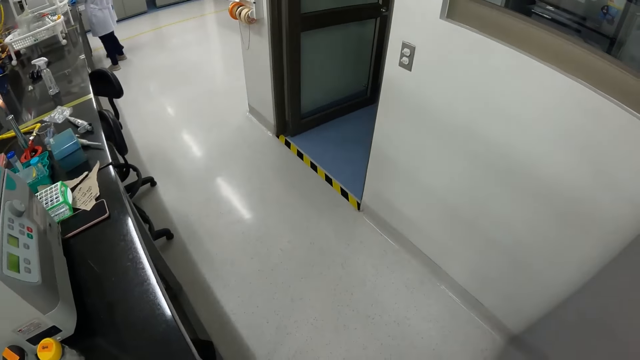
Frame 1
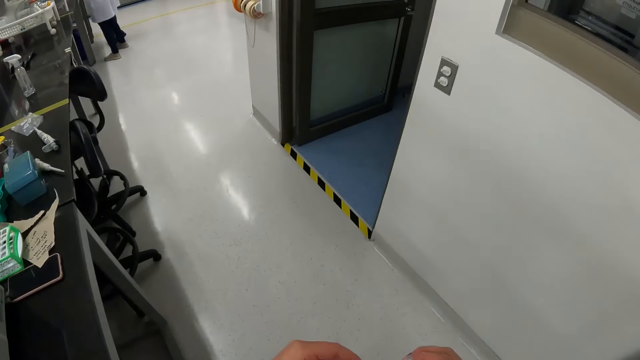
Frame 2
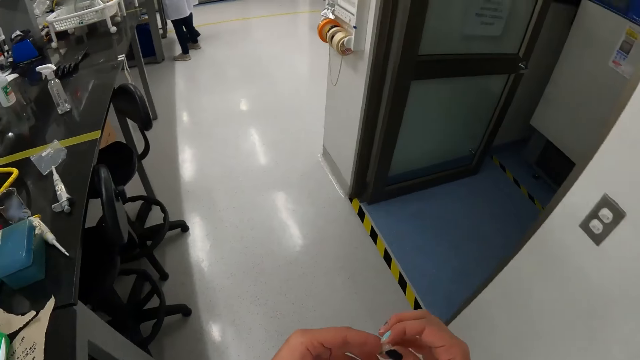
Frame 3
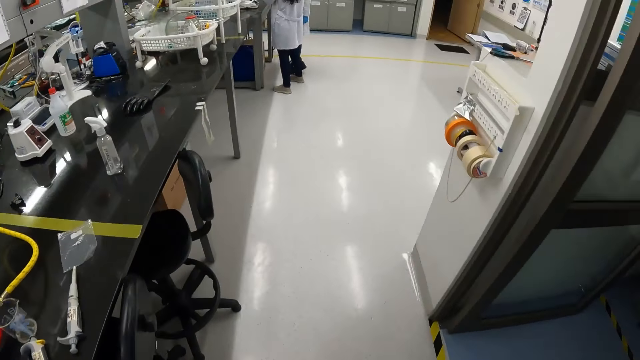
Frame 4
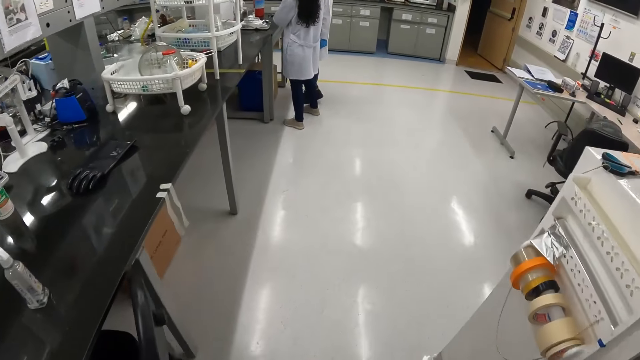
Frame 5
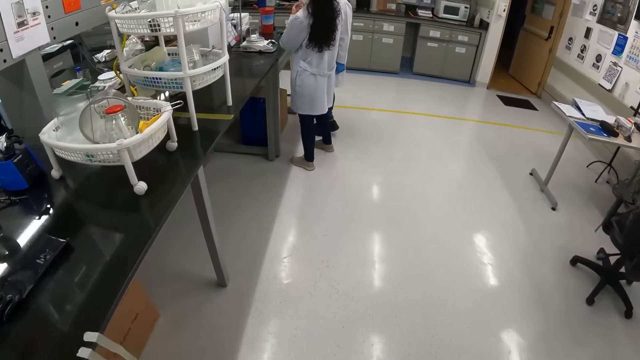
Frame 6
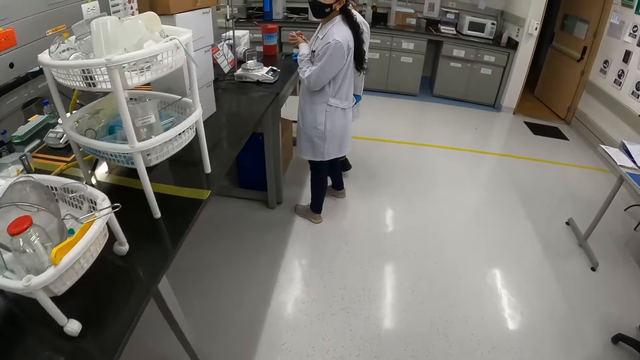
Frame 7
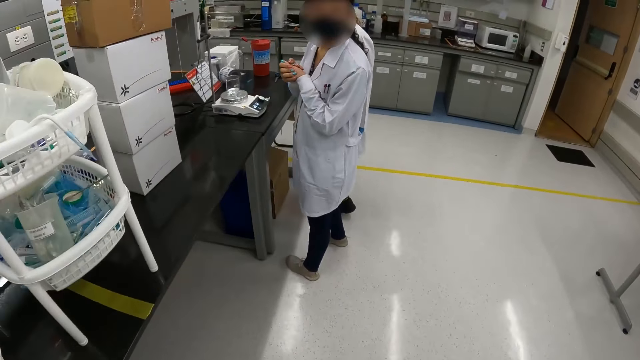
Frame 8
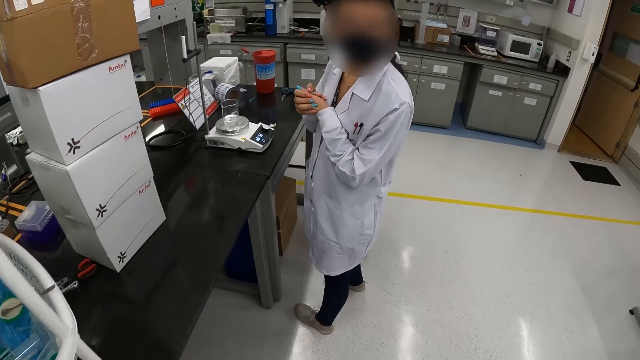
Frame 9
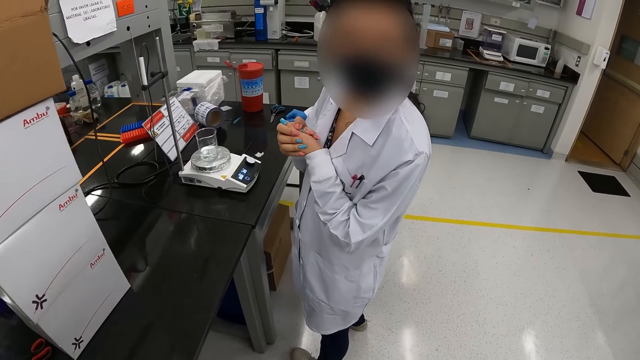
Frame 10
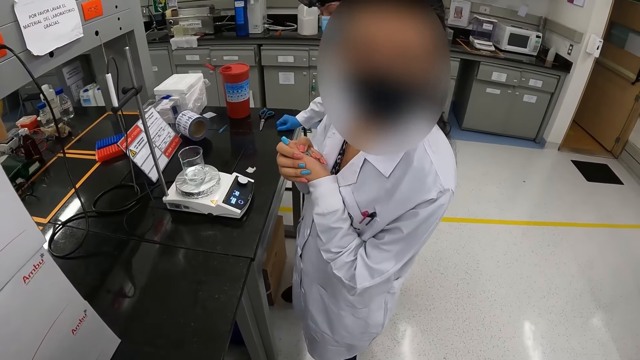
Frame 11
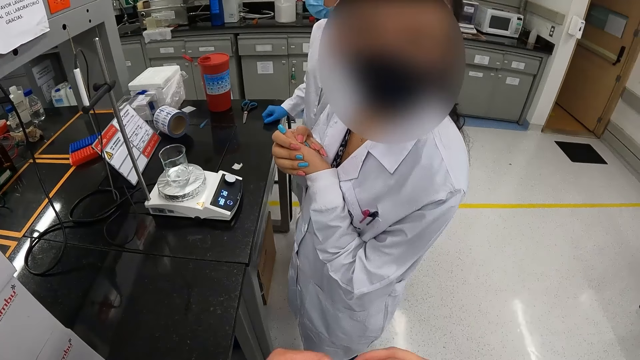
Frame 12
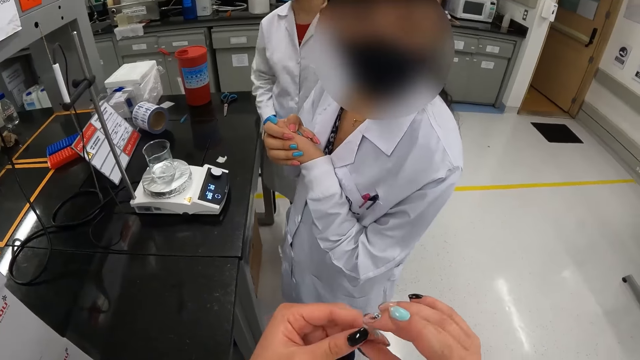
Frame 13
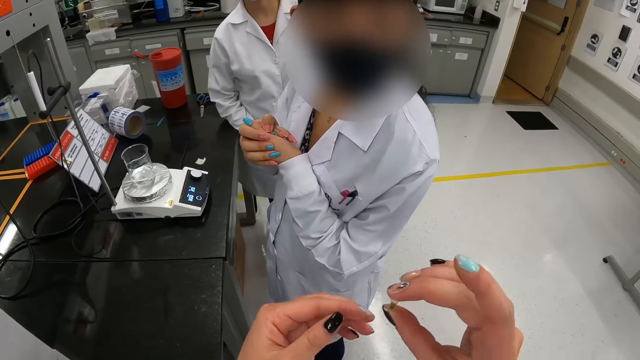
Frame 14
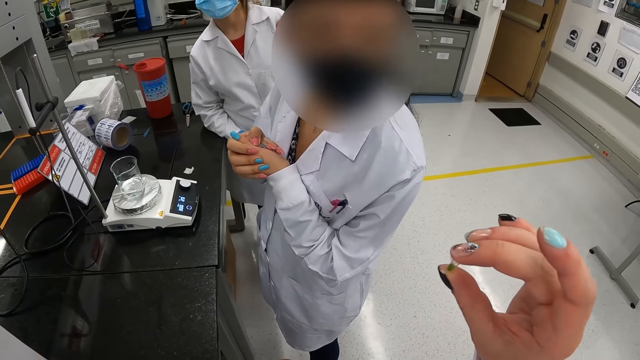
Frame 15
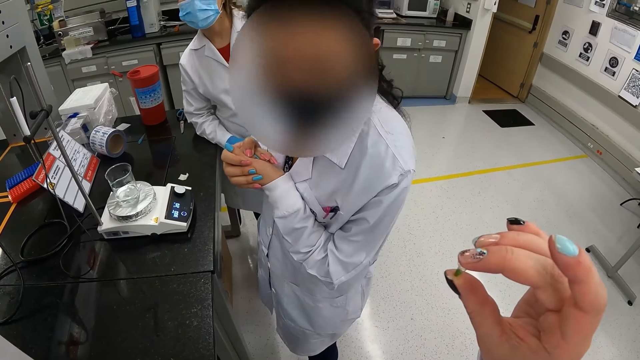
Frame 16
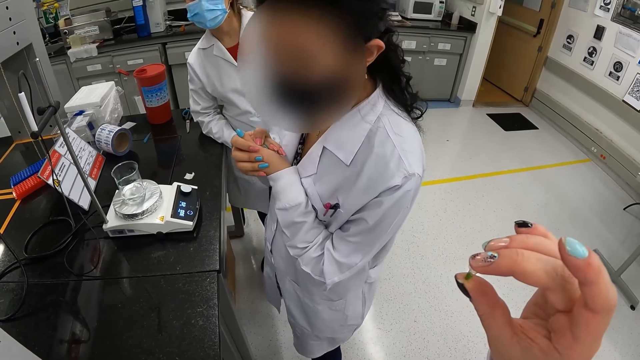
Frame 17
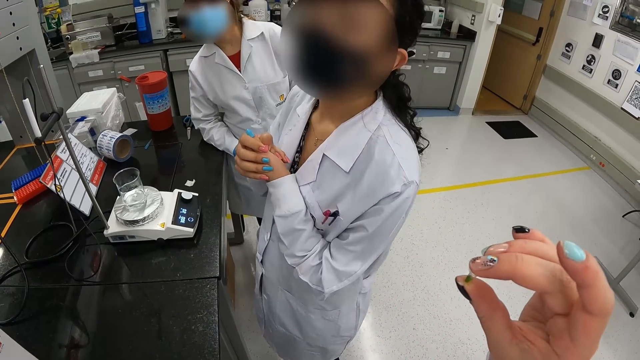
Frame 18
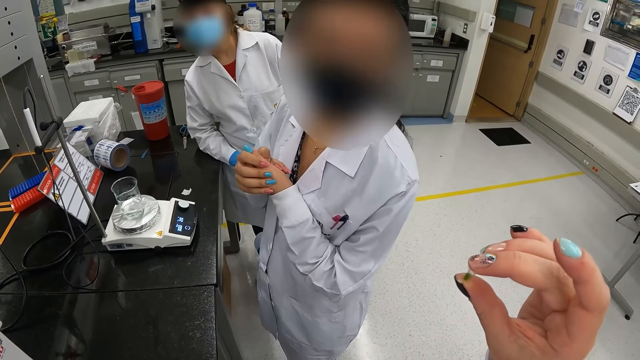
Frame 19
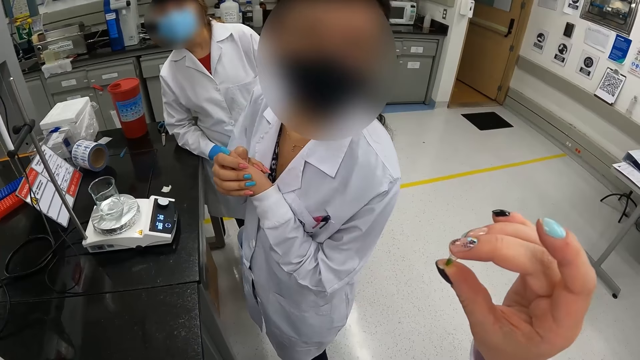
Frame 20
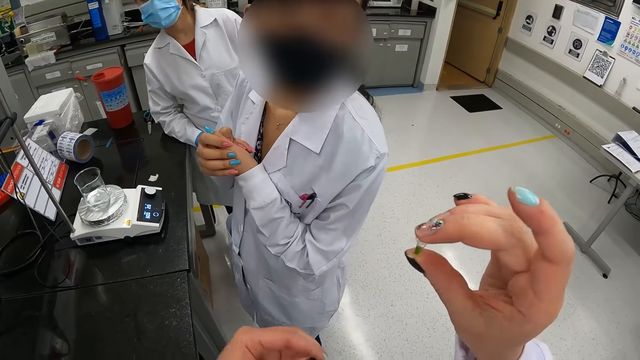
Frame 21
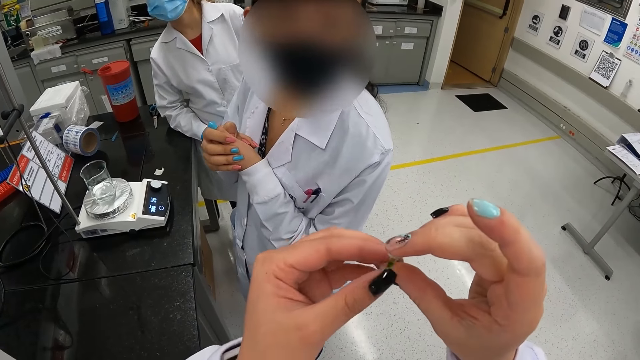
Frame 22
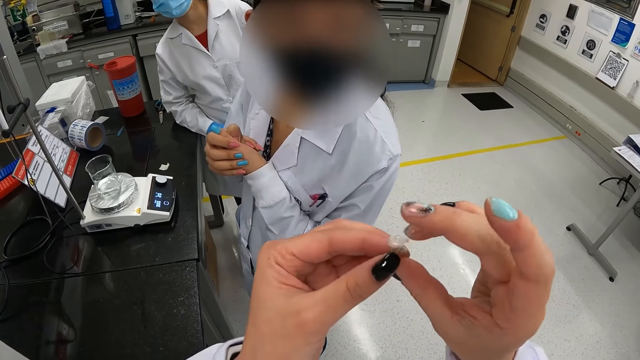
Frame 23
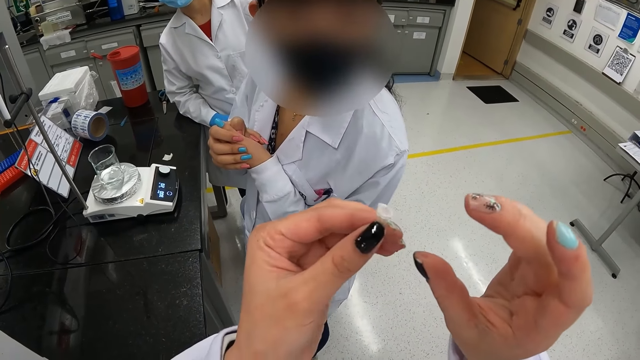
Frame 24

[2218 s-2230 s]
The camera wearer interacts with the woman inside the lab. She looks at the woman. She shows the sample in her hands to the woman. The woman nods her head. The woman interacts with the camera wearer inside the lab.

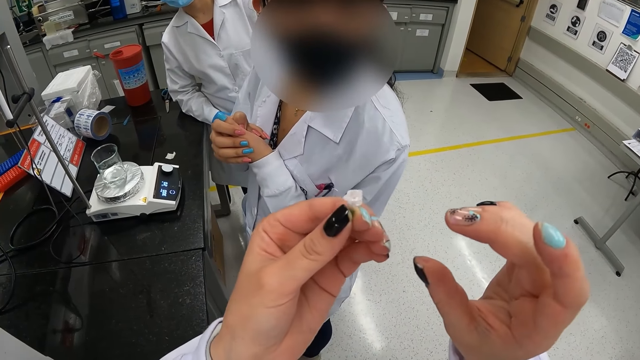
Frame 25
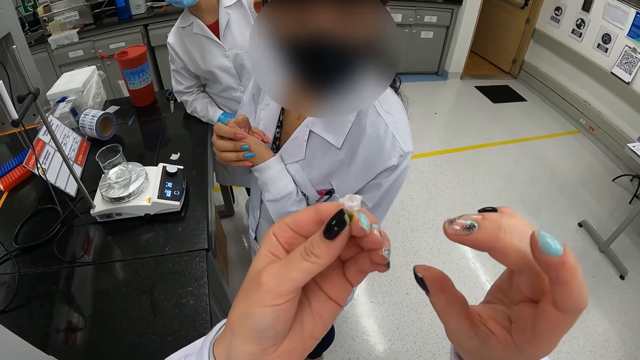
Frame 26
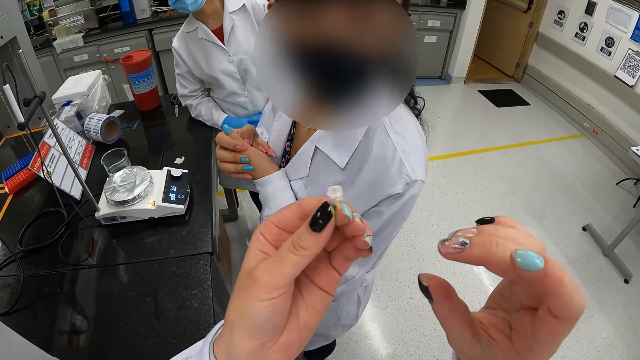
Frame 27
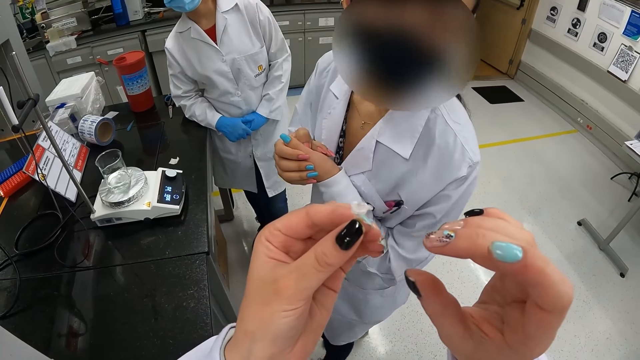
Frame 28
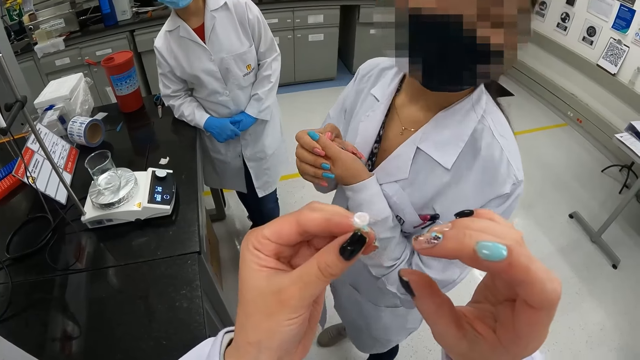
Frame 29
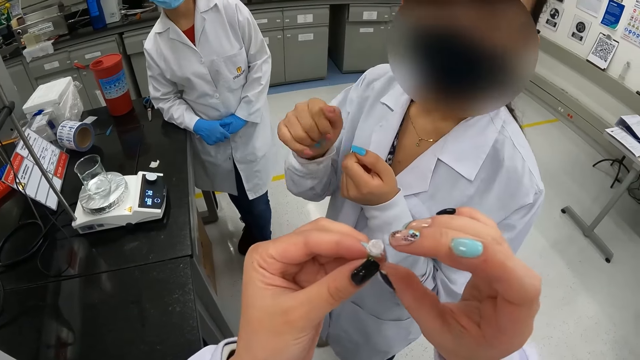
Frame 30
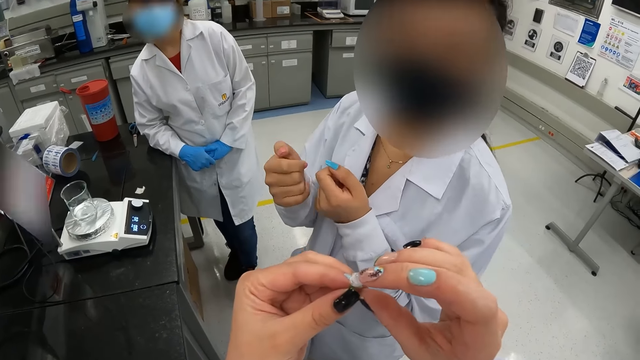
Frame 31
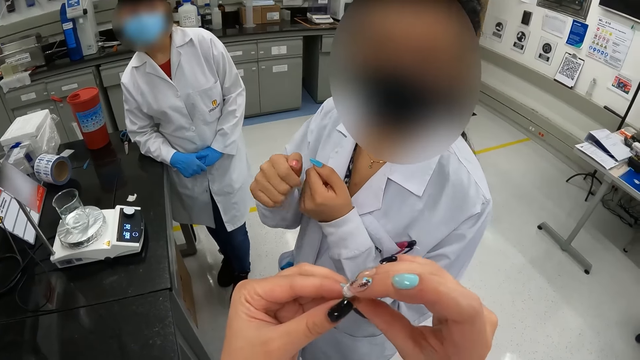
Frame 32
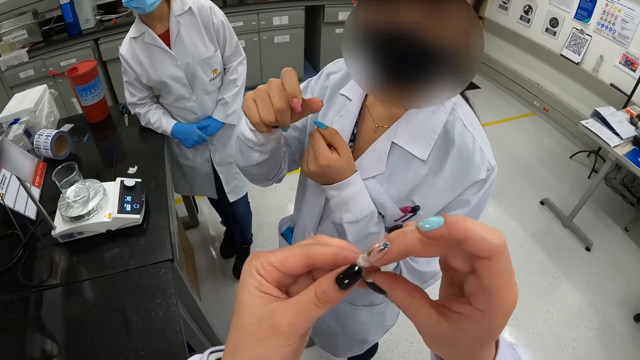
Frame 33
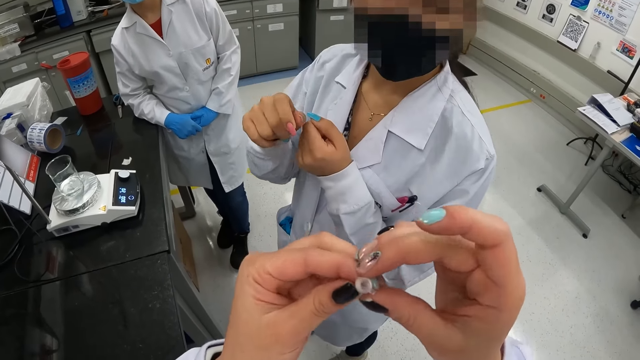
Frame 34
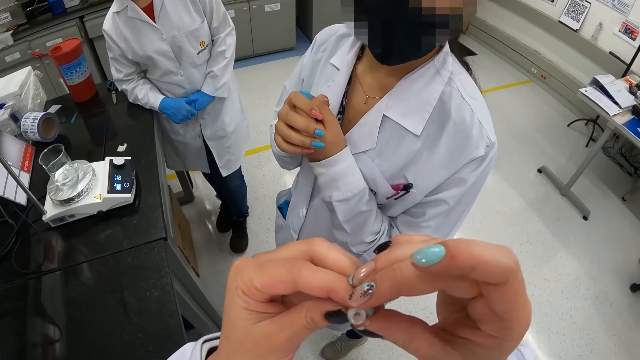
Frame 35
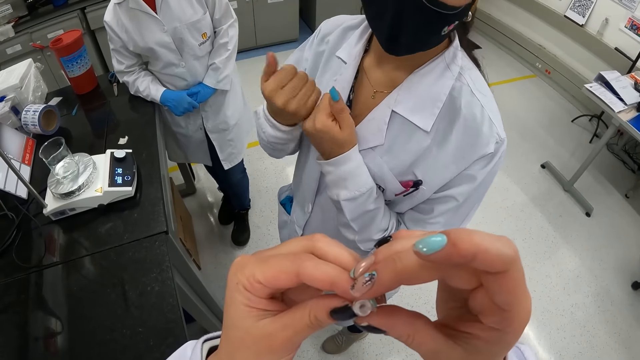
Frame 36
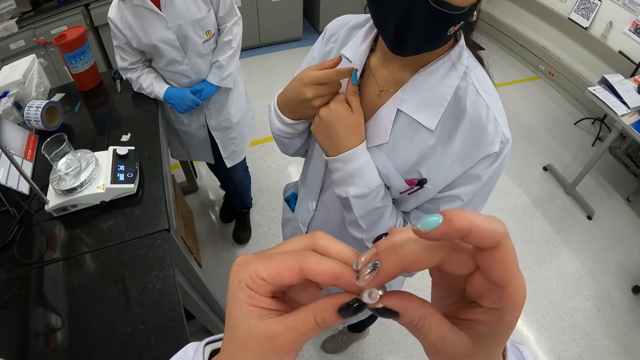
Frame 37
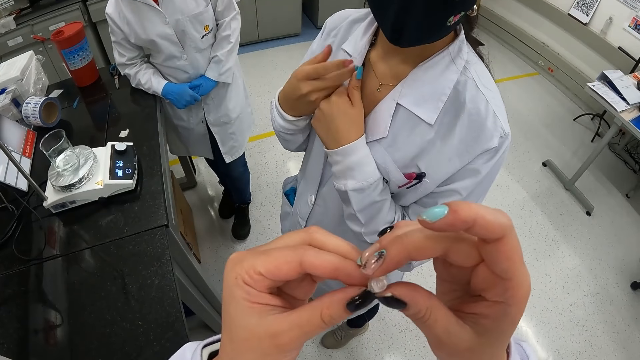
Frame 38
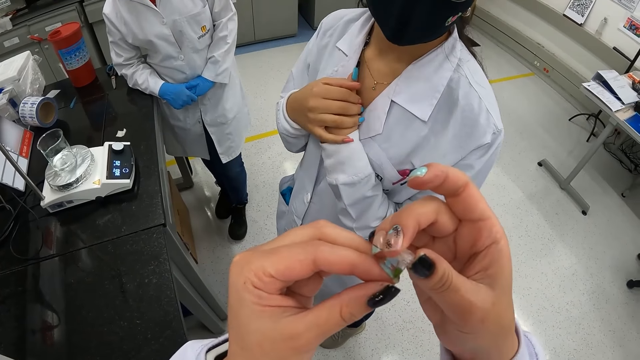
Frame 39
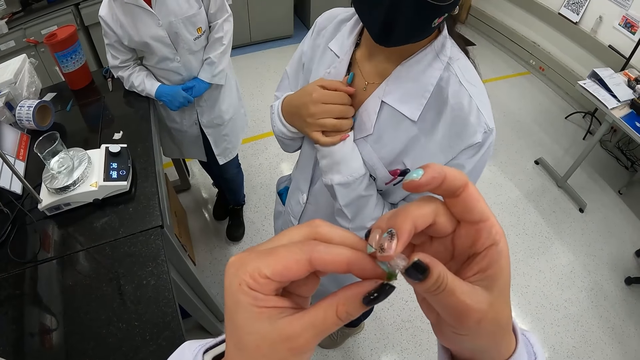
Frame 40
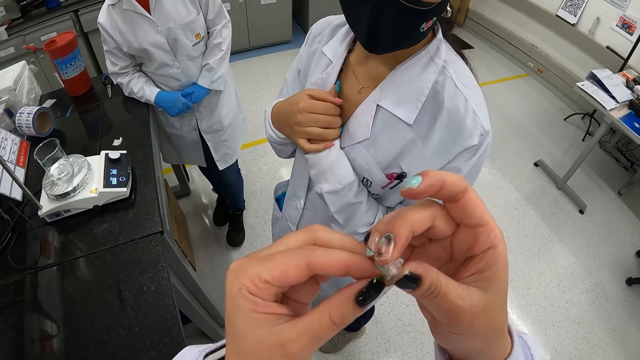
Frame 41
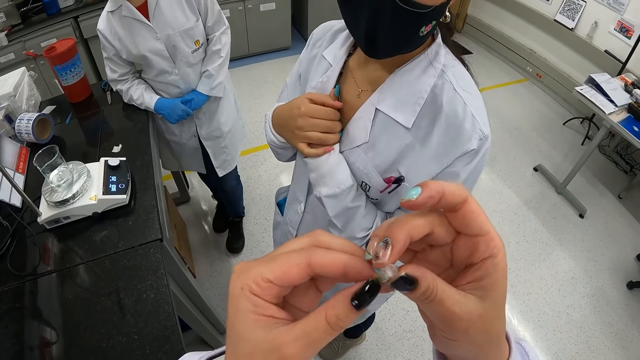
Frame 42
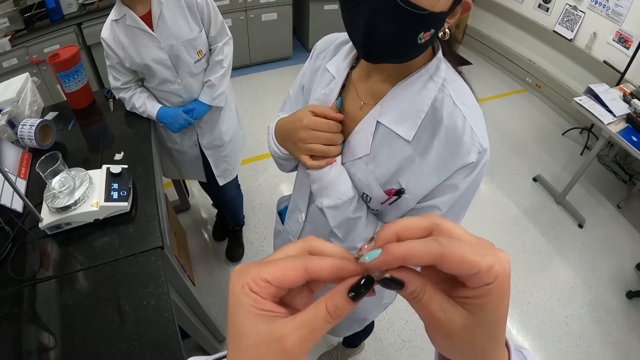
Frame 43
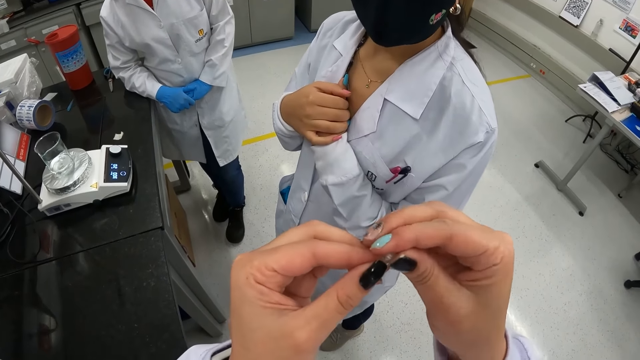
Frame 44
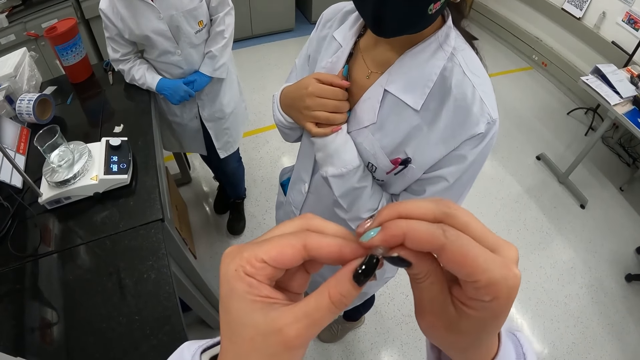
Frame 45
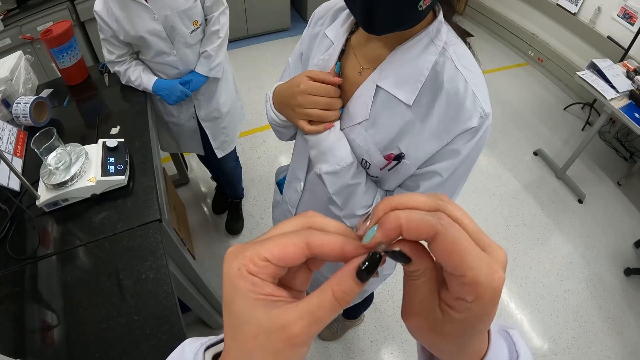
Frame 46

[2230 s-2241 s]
The camera wearer looks at the sample. A person shows hand gestures. The camera wearer looks at the sample.
